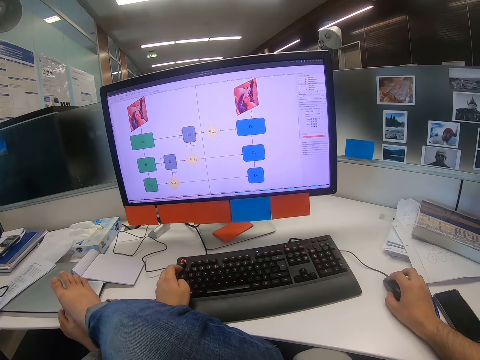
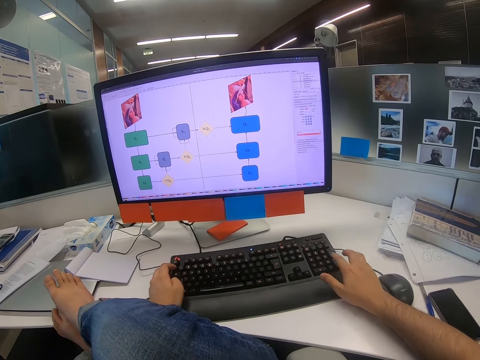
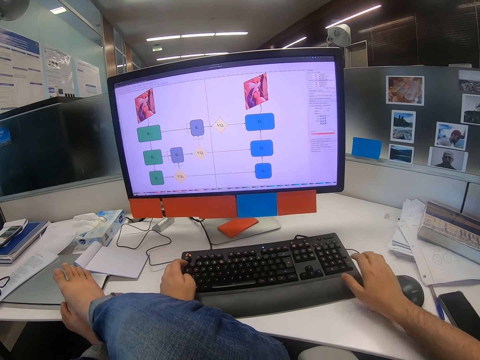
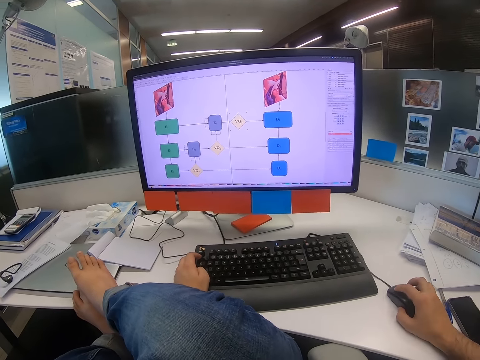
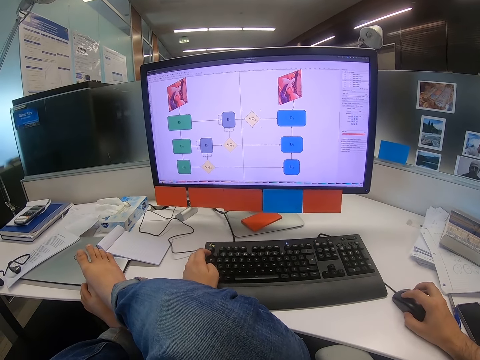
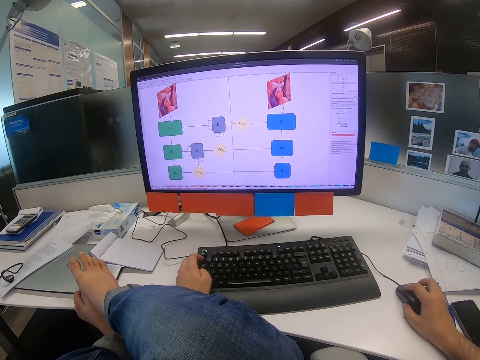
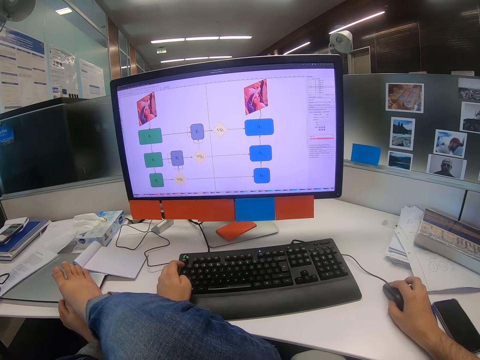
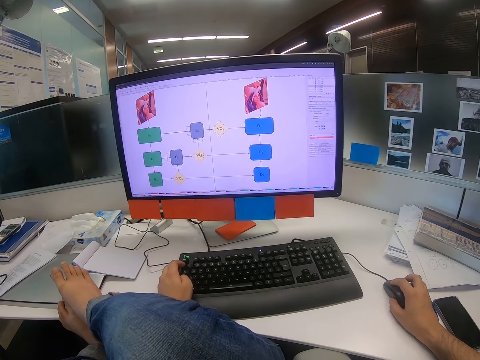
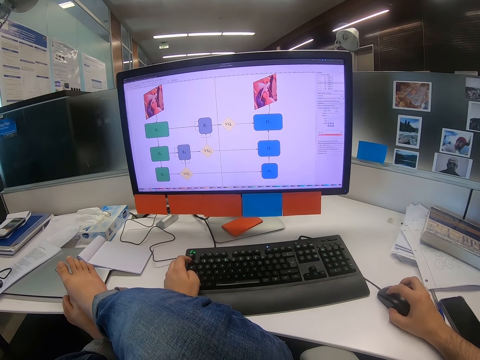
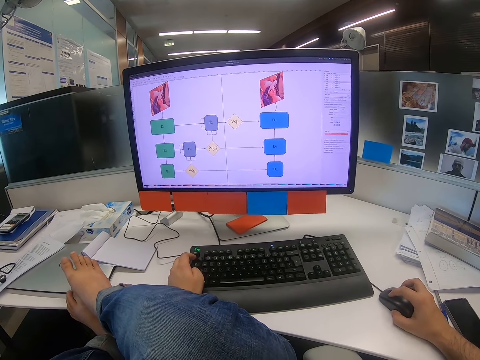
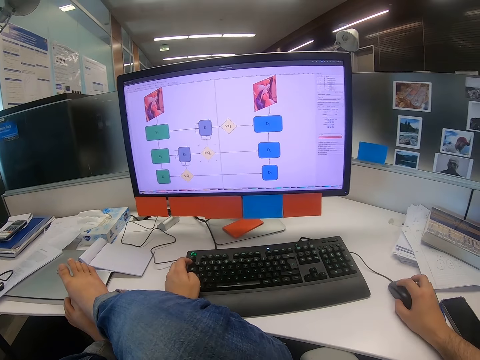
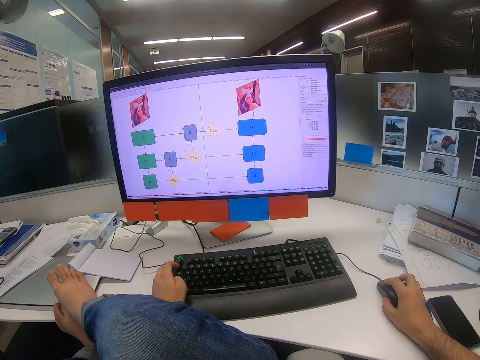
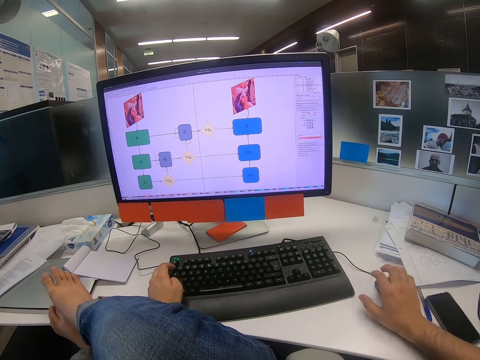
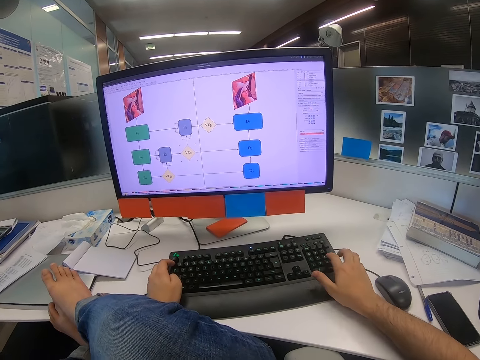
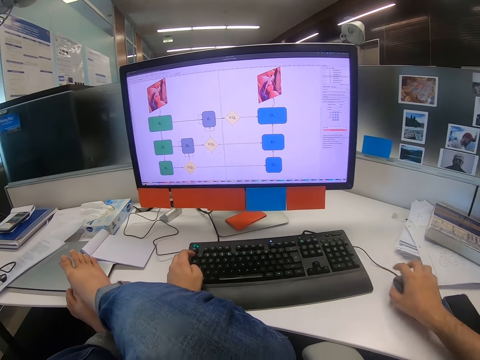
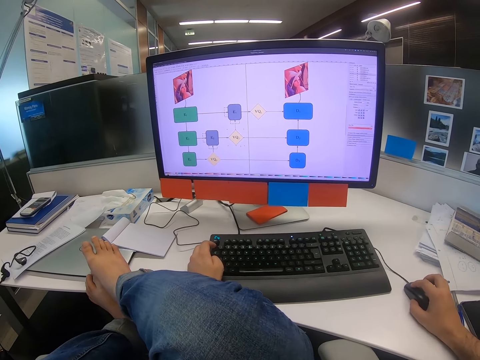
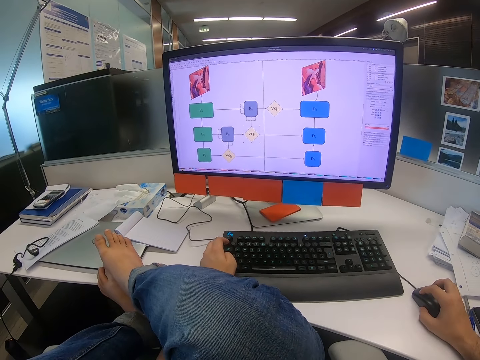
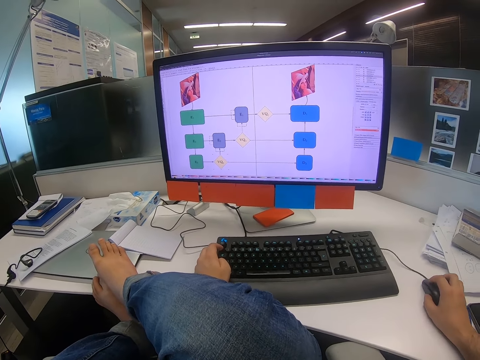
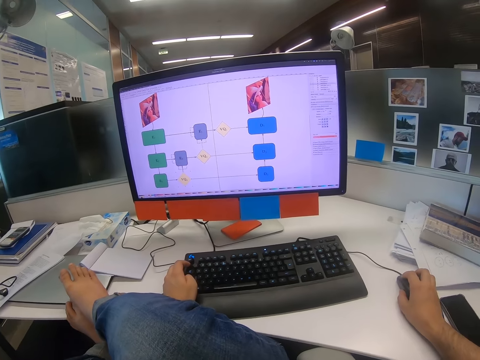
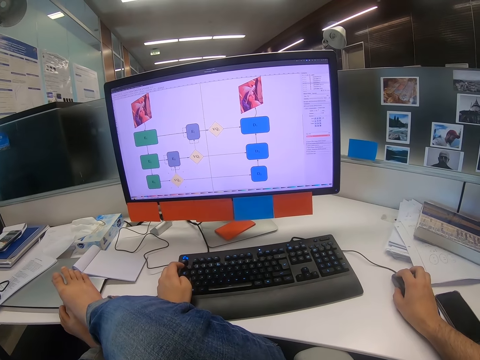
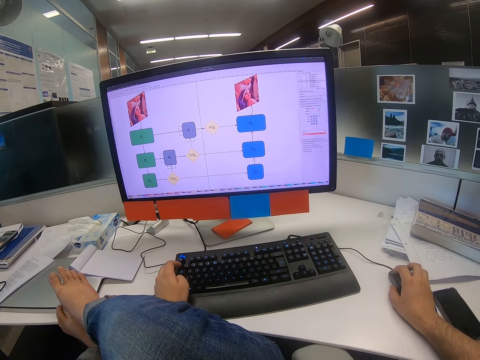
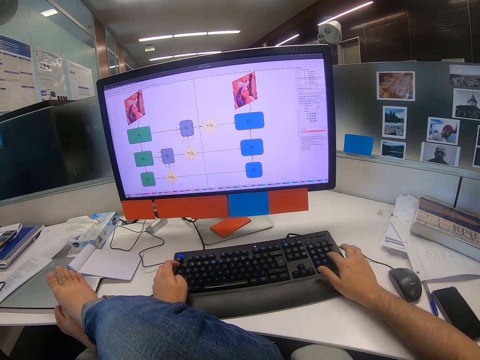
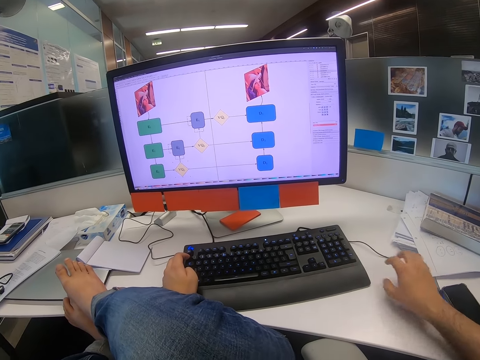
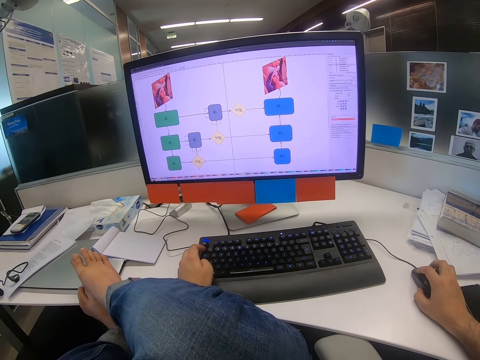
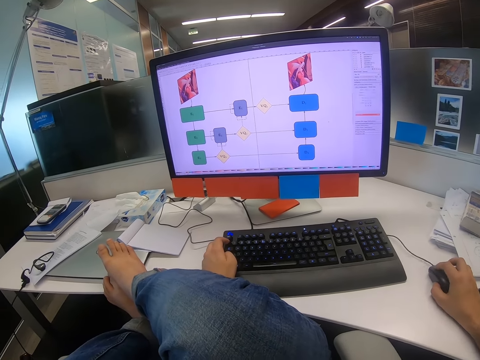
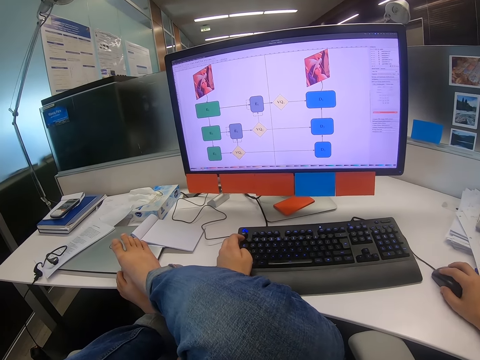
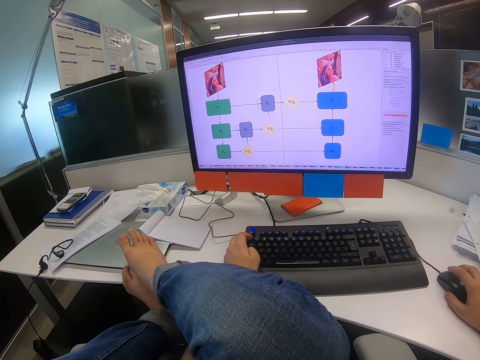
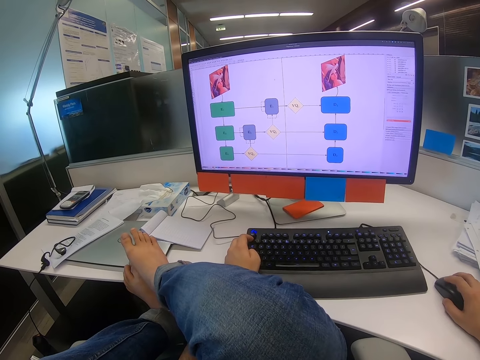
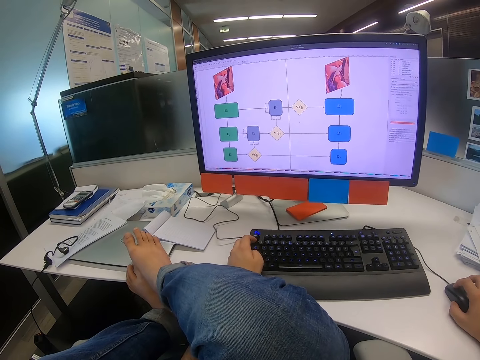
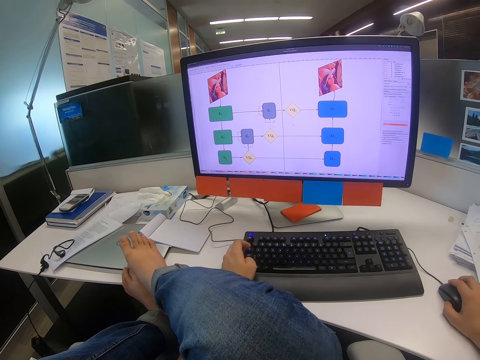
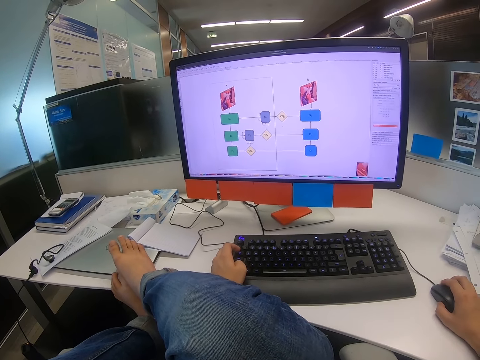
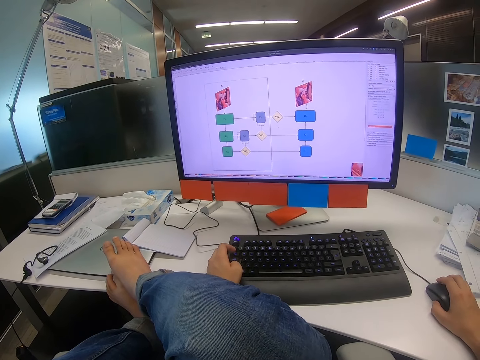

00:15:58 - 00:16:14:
The camera wearer presses on a button on the keyboard with the right hand. They move the mouse with the right hand. They press on a button on the keyboard with the right hand. They move the mouse with the right hand. They press on a button on the keyboard with the right hand. They move the mouse with the right hand.

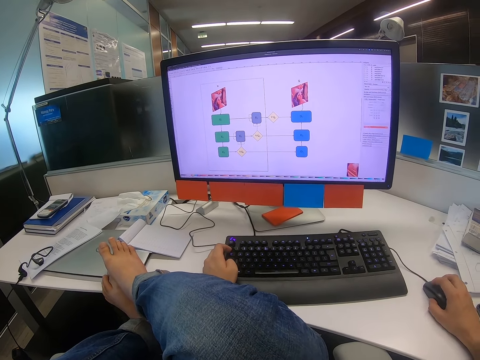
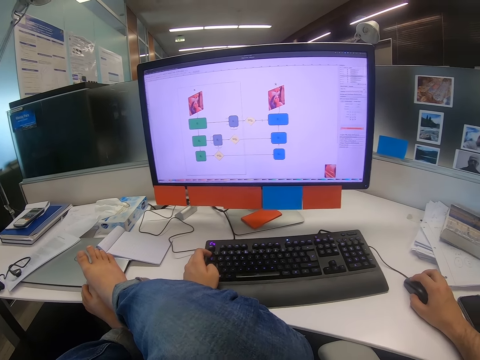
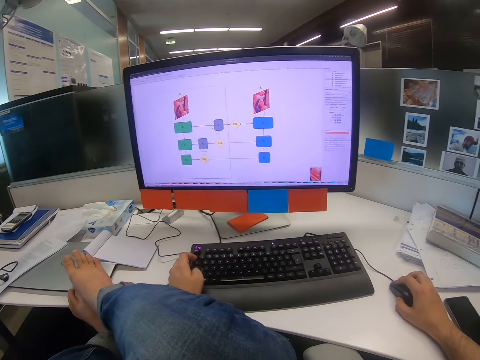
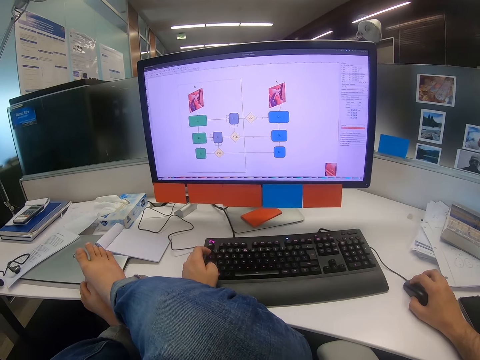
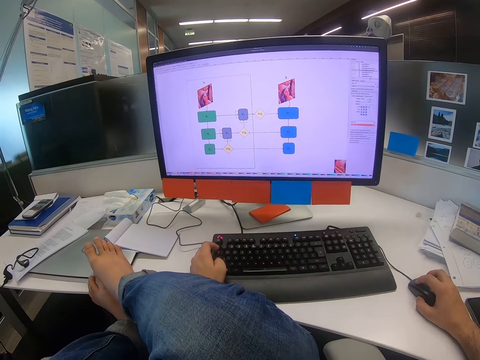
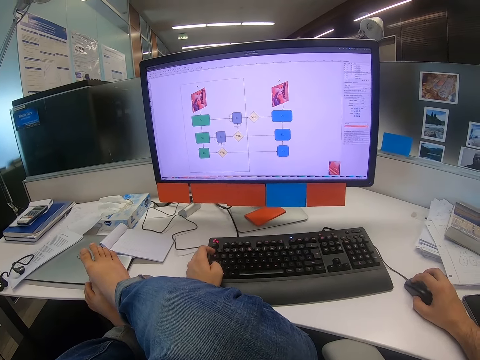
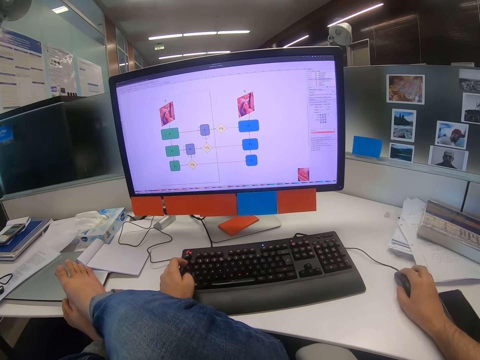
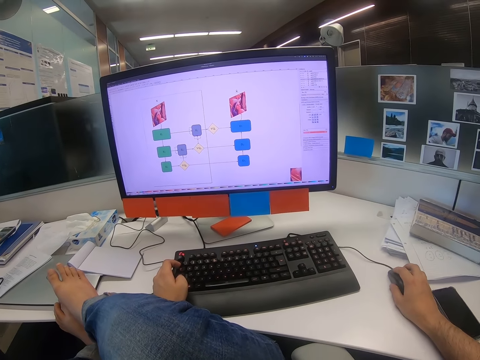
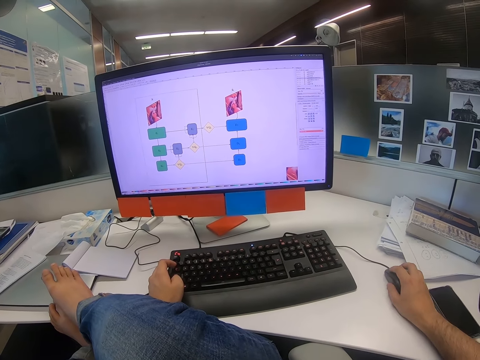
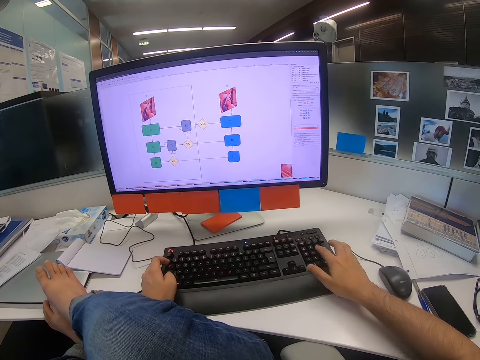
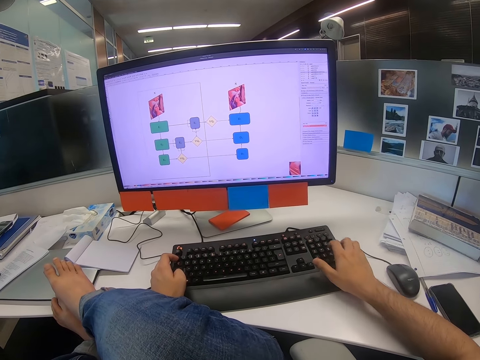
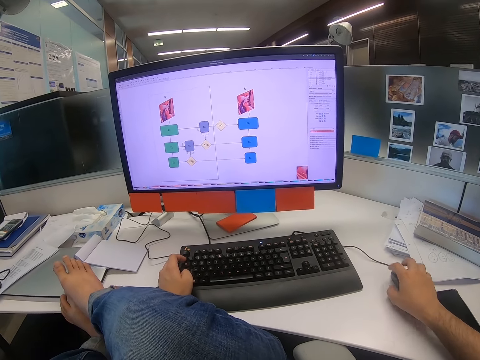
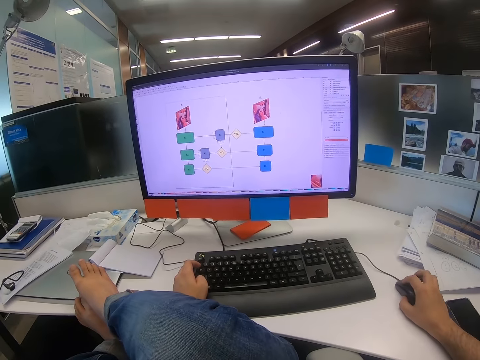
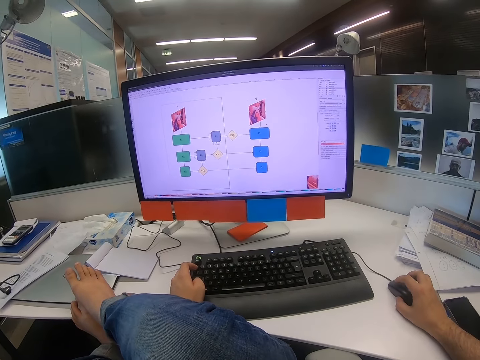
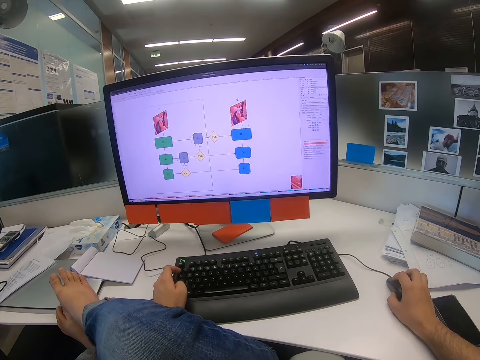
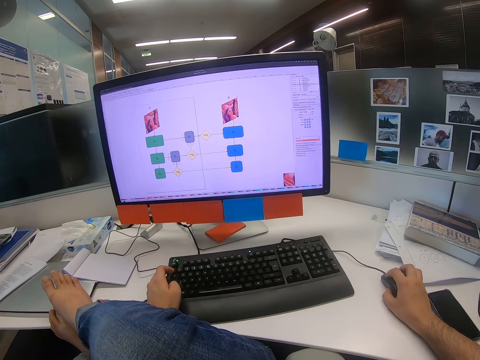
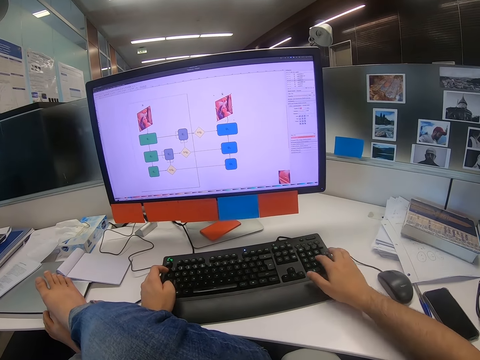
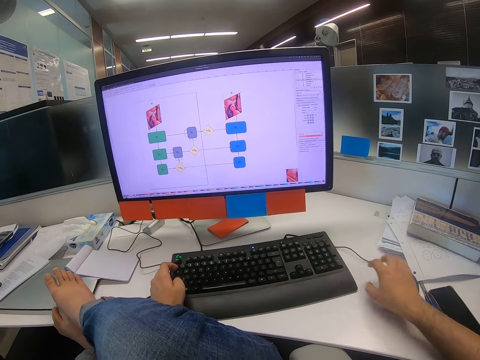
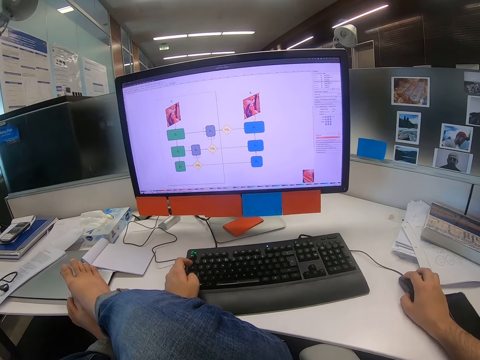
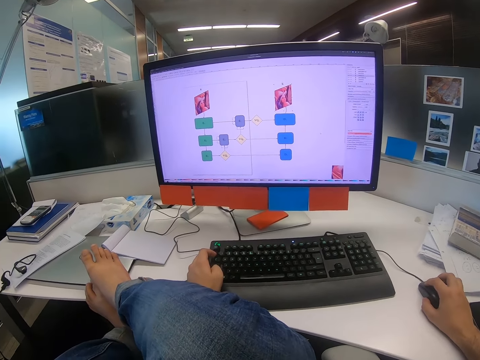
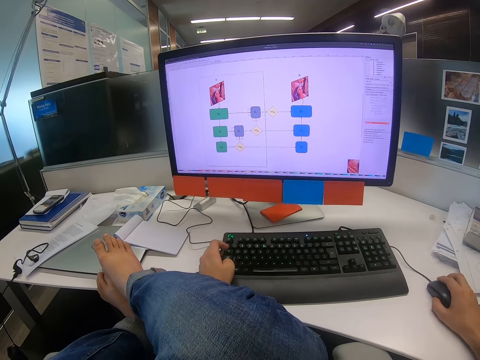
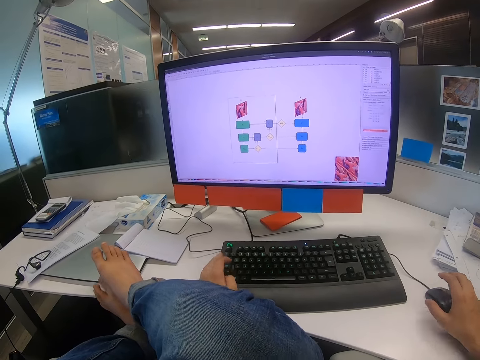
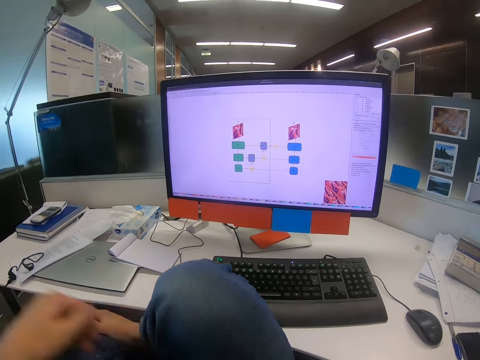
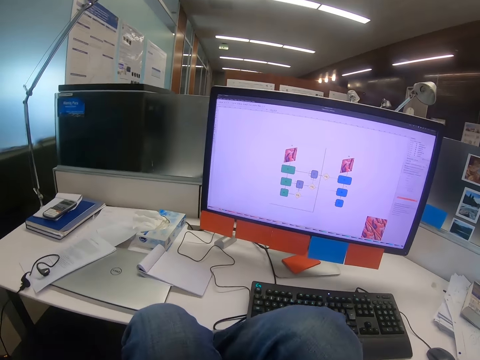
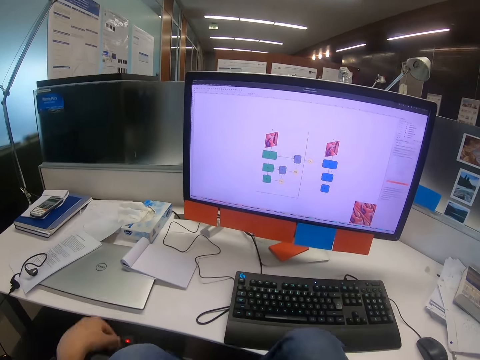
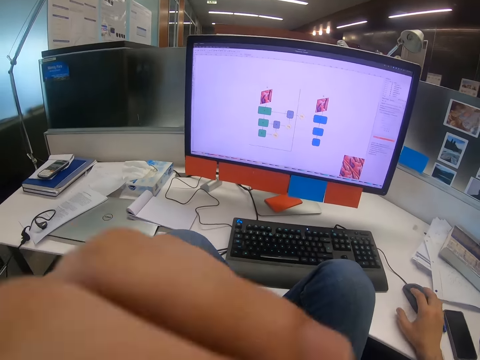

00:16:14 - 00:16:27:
The camera wearer presses on a button on the keyboard with the right hand. They move the mouse with the right hand. They press on a button on the keyboard with the right hand. They move the mouse with the right hand. They remove both legs from the table. They move the hands from the table.
